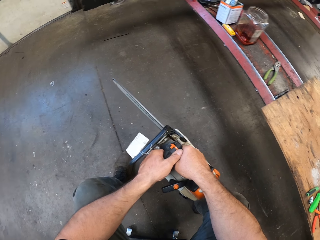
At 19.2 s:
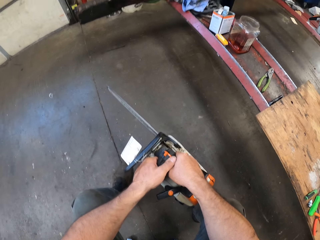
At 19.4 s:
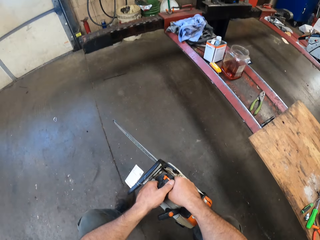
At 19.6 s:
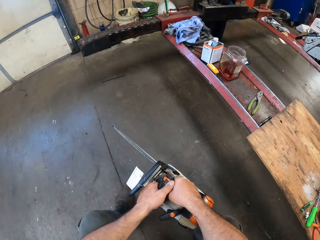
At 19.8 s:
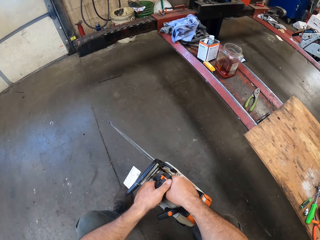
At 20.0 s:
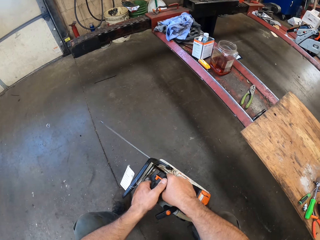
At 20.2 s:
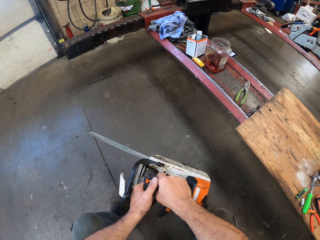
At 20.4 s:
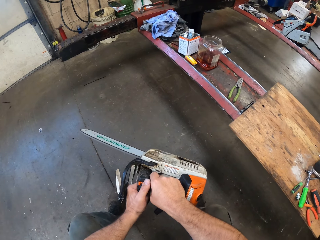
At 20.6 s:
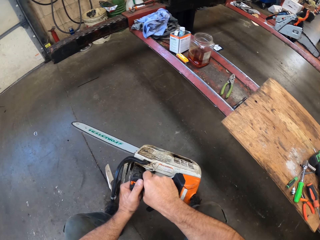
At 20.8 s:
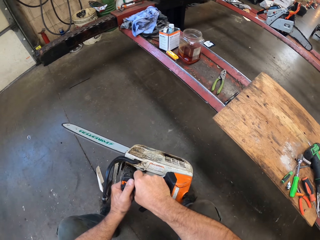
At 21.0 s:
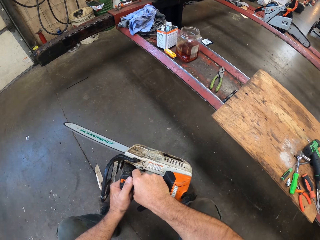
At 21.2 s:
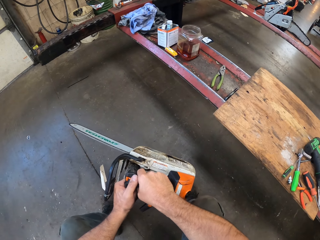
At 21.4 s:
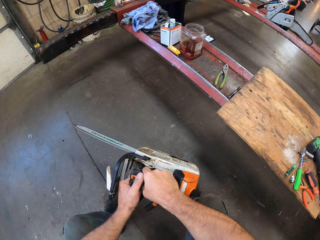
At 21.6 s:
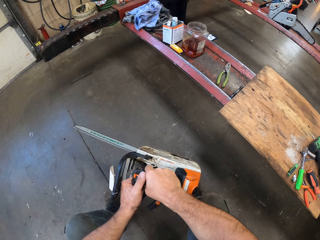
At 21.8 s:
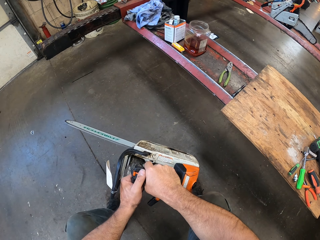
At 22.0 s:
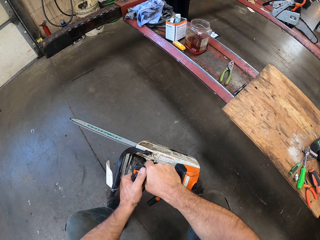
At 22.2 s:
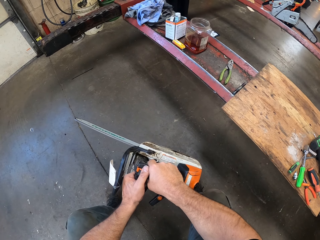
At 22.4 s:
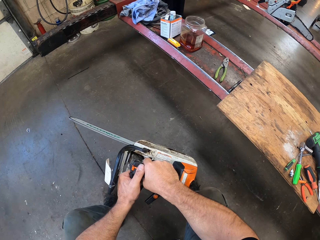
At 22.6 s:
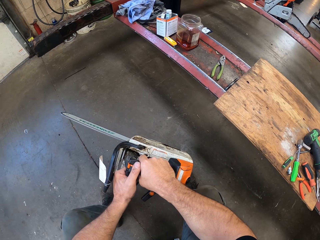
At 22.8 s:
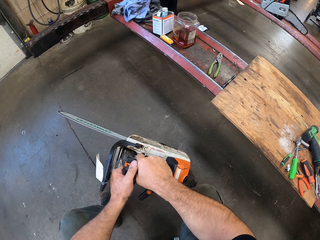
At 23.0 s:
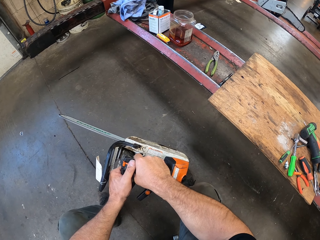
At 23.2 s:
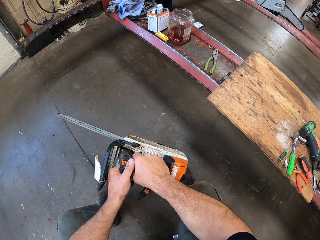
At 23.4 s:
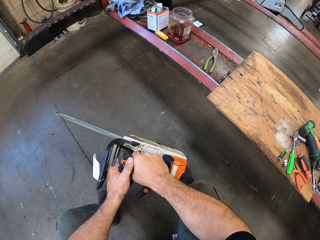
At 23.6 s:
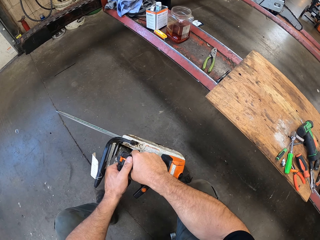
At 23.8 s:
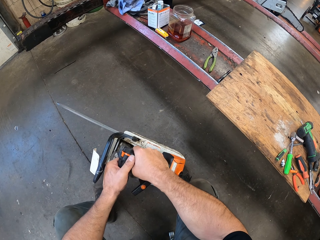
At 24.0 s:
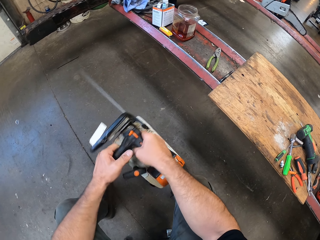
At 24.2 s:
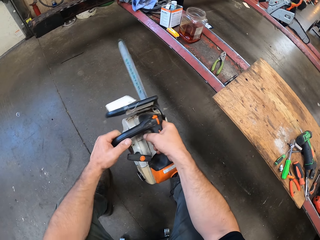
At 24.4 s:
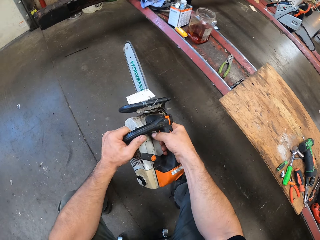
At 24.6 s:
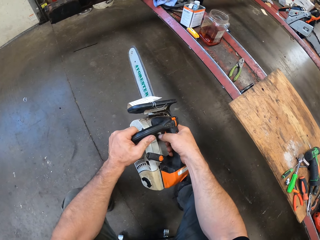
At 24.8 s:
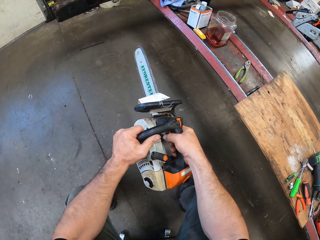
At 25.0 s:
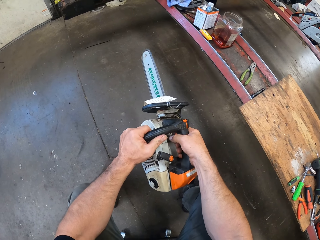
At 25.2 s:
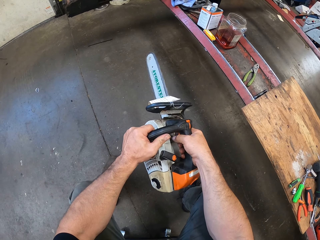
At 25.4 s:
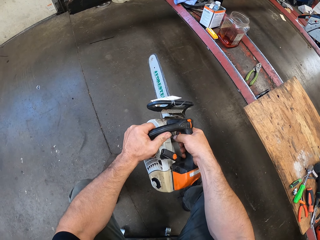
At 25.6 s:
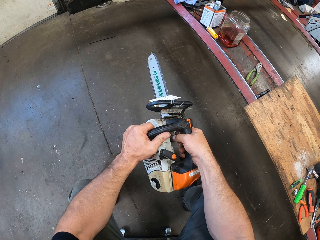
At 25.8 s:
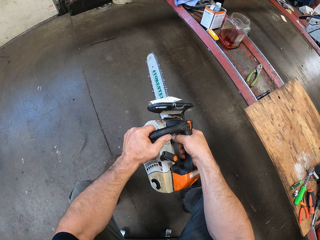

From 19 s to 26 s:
The camera wearer turns the chainsaw sideways.

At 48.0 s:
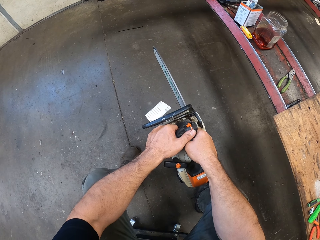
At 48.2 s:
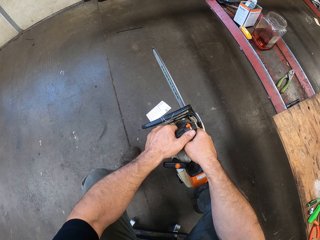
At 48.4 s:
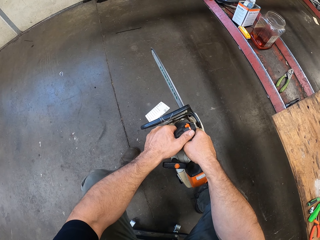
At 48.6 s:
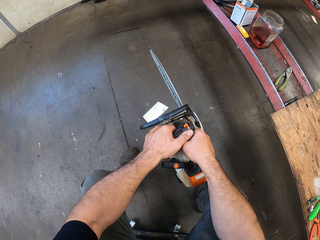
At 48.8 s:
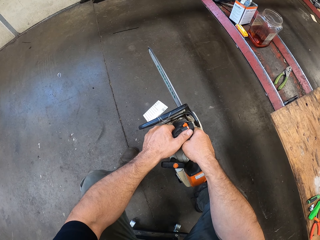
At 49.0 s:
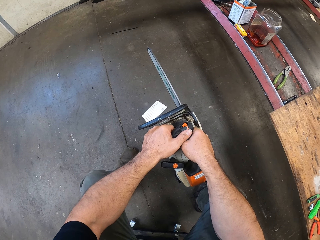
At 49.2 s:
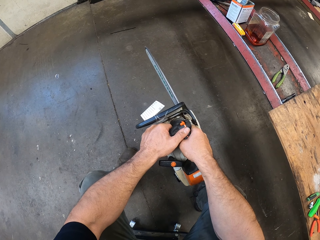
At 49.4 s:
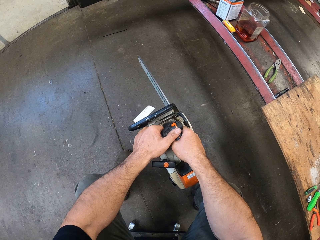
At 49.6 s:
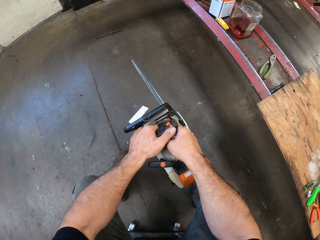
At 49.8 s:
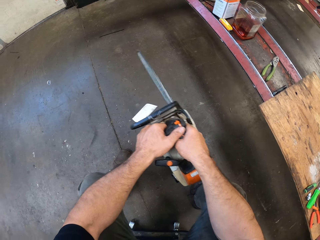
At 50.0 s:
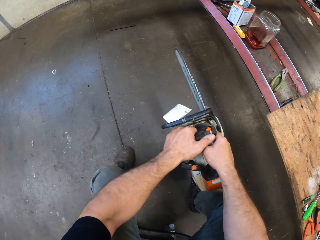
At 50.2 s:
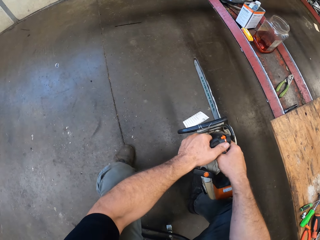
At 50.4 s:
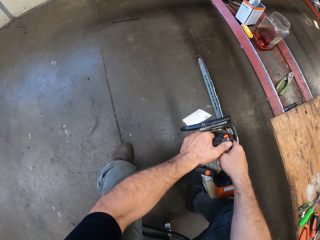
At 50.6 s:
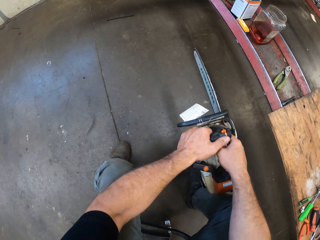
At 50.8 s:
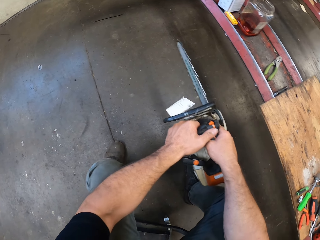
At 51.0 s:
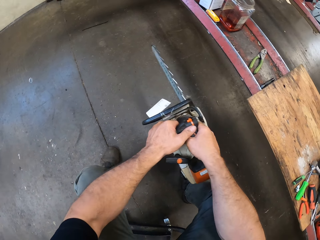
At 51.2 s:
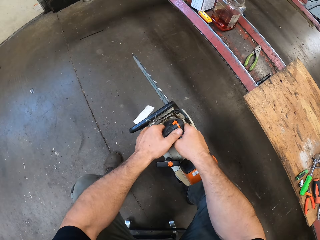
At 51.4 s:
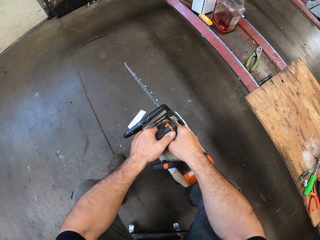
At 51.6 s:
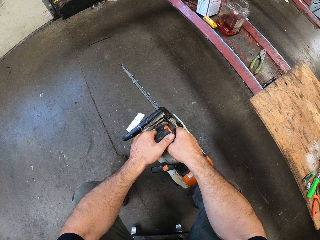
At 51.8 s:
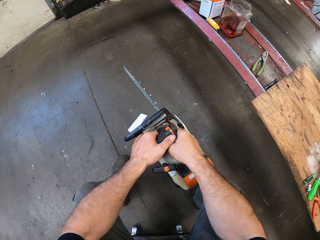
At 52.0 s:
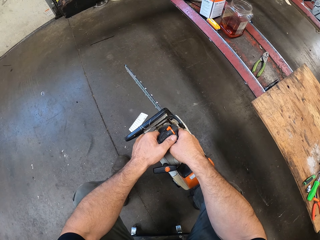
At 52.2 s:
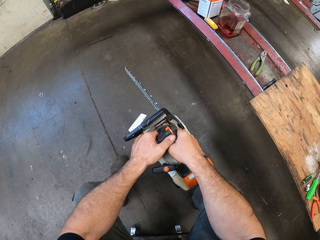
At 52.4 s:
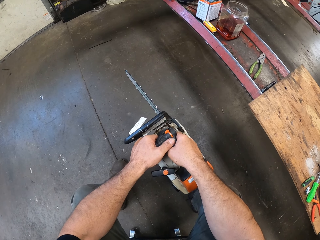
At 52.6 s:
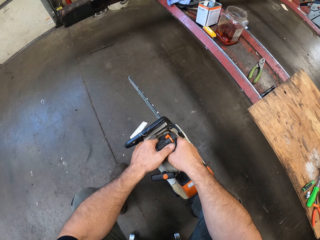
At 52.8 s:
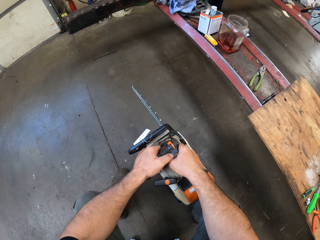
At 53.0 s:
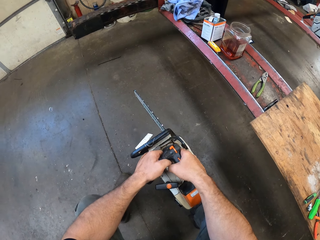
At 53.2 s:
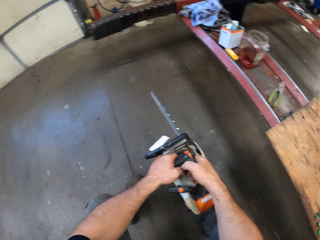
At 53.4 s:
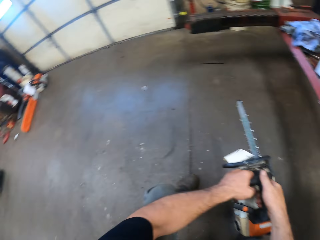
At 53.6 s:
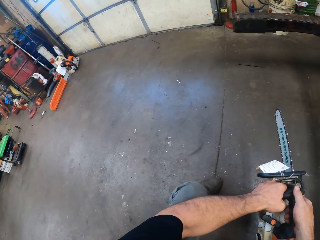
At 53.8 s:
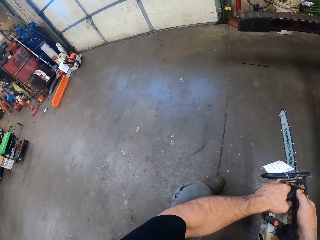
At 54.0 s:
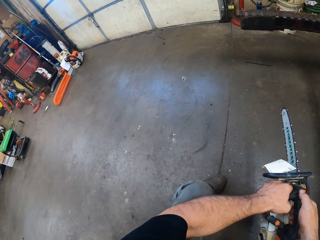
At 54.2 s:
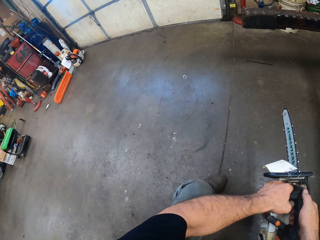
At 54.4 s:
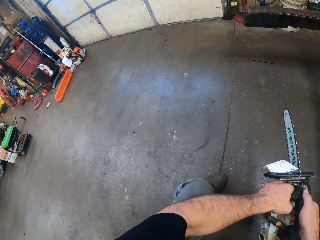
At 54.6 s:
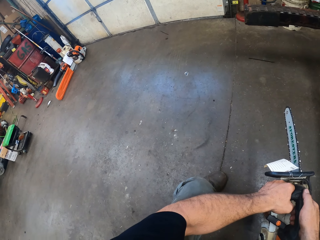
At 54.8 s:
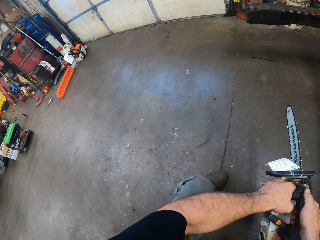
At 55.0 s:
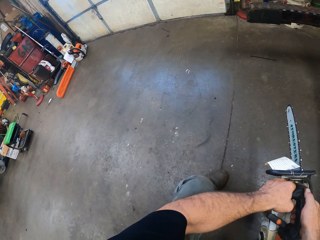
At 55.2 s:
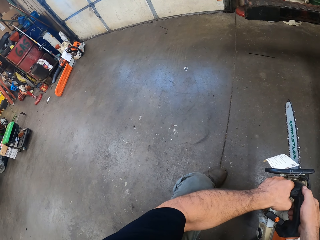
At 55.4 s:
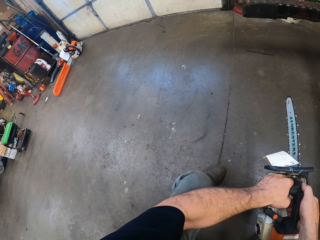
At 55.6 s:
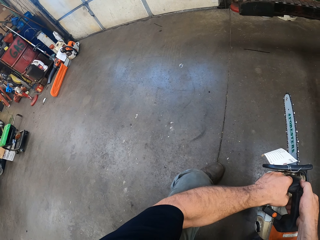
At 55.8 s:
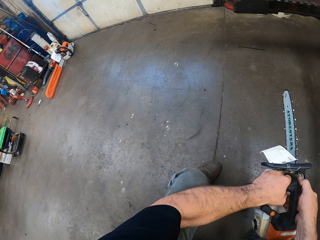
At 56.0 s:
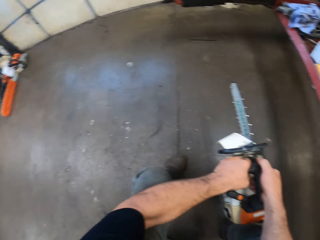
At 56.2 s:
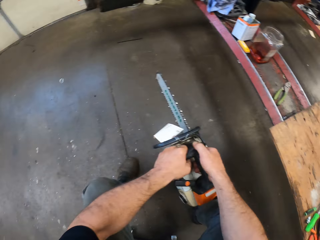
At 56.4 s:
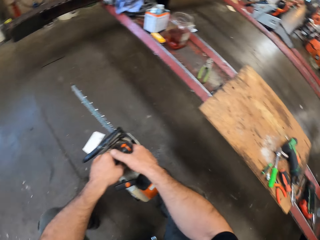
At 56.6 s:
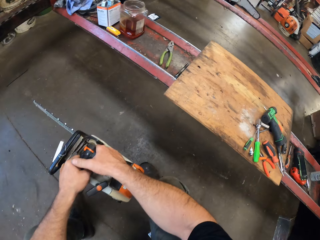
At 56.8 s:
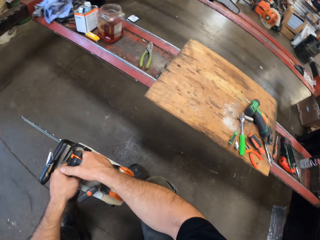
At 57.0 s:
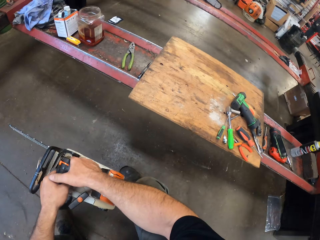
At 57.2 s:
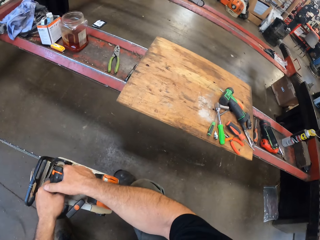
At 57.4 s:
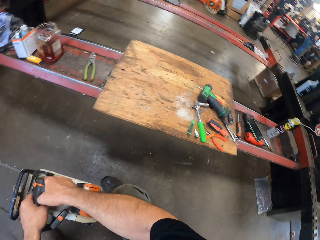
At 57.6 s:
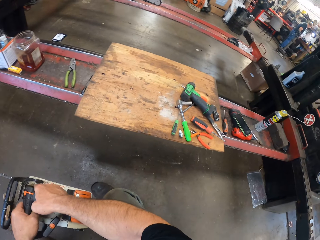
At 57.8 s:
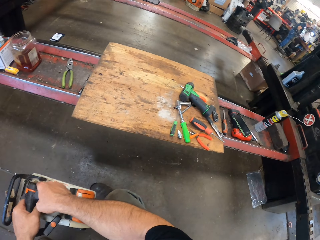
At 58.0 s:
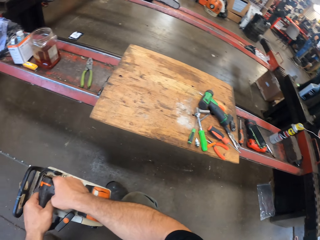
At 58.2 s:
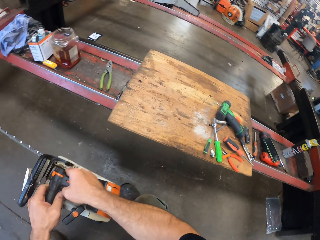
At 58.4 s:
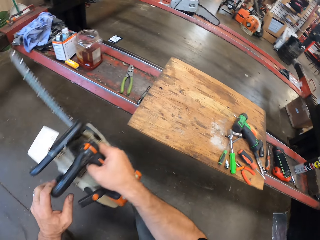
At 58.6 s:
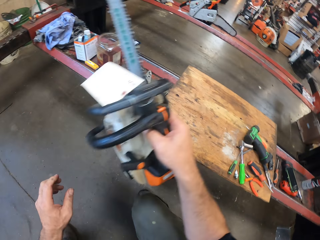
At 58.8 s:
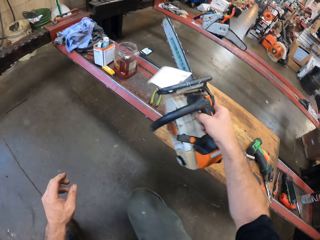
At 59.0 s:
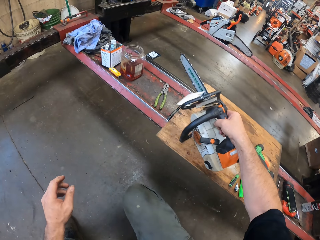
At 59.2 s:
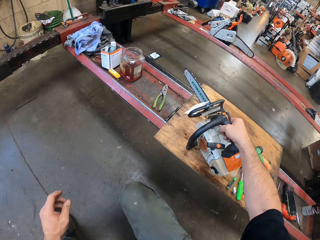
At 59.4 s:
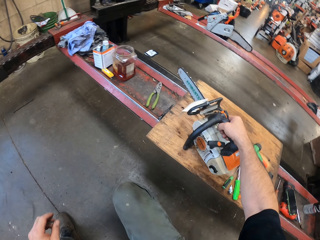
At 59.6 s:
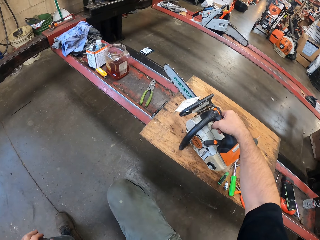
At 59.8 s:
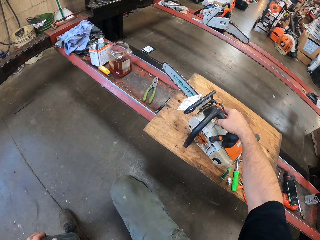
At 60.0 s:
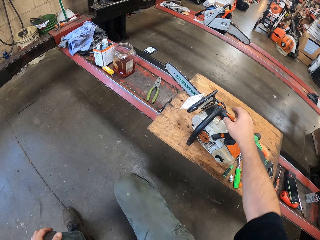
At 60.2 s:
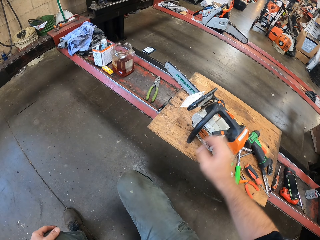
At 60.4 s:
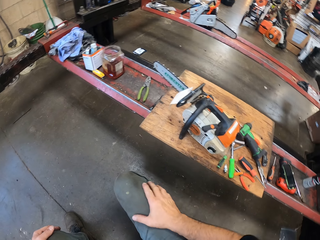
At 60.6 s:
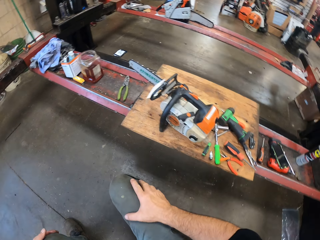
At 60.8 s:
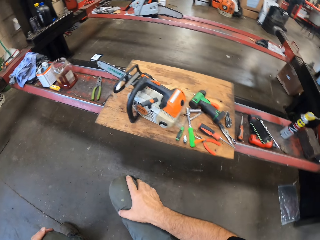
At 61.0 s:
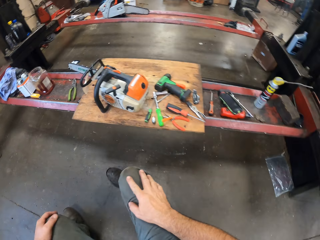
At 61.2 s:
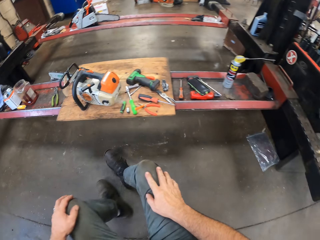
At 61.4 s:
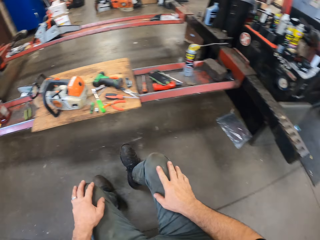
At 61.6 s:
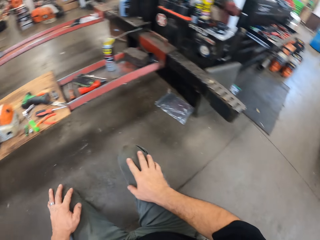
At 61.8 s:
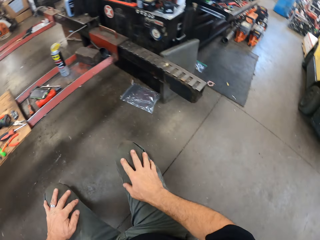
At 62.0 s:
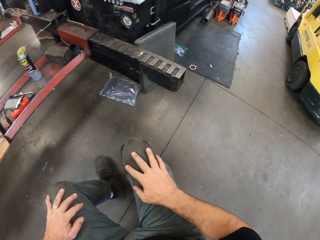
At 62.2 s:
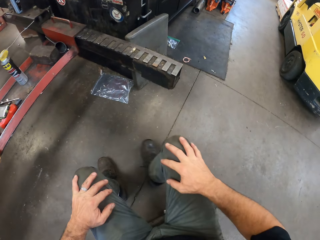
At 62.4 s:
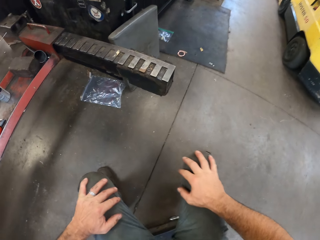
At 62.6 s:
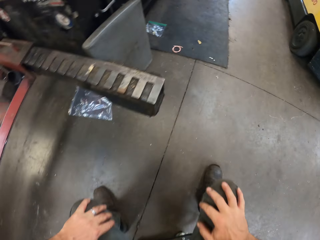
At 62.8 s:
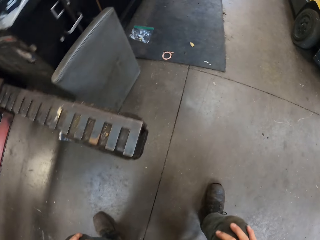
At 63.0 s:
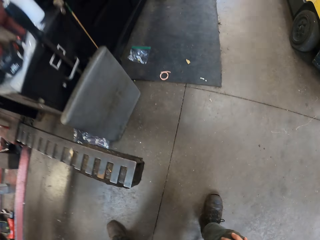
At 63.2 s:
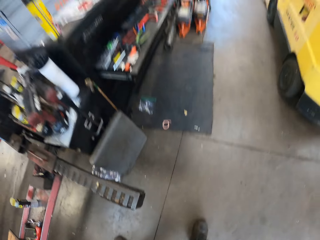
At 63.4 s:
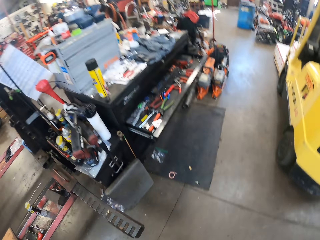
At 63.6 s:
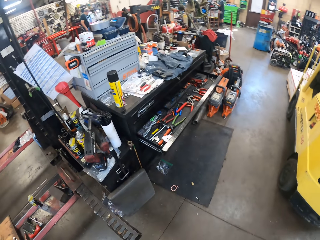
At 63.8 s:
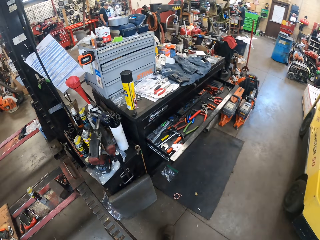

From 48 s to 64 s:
The camera wearer turns to the right. They look to the front. They turn to the right. They look to the front. They drop the chainsaw on the workbench. They turn to the right.
